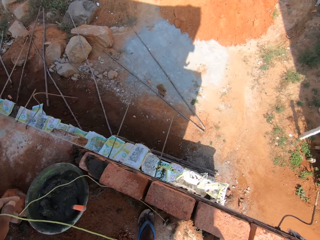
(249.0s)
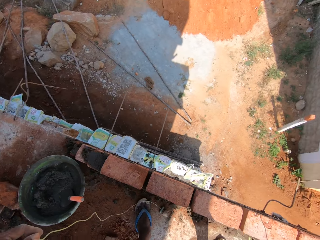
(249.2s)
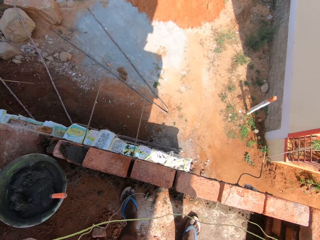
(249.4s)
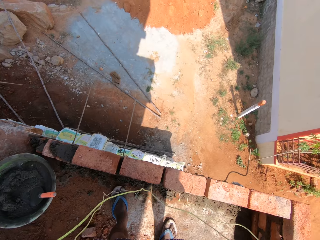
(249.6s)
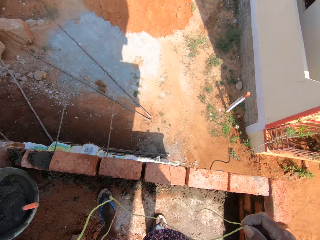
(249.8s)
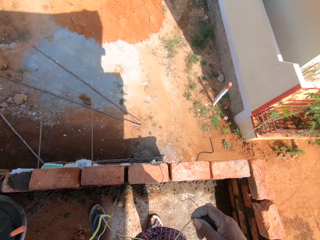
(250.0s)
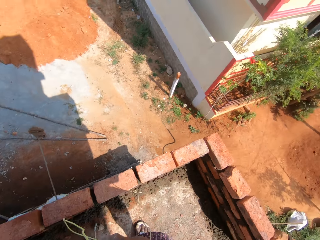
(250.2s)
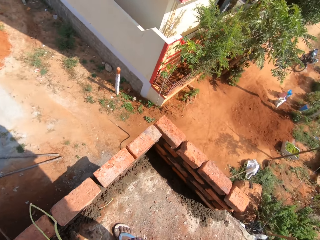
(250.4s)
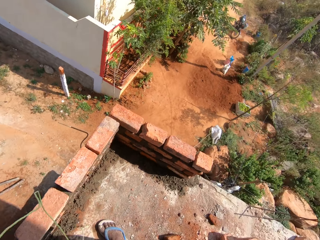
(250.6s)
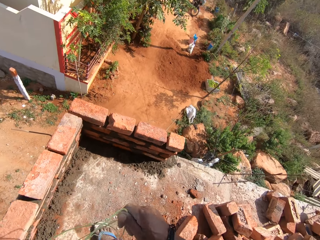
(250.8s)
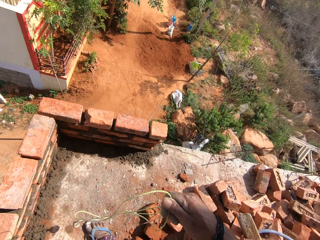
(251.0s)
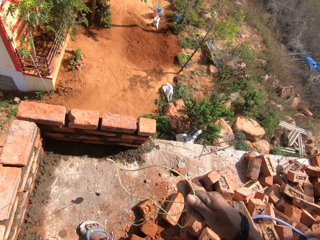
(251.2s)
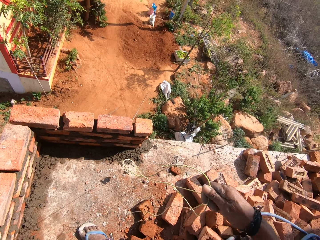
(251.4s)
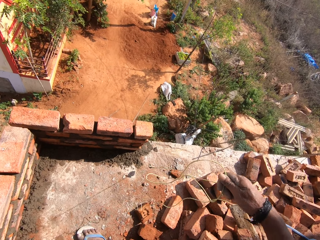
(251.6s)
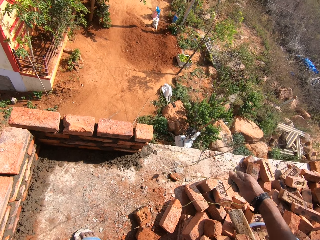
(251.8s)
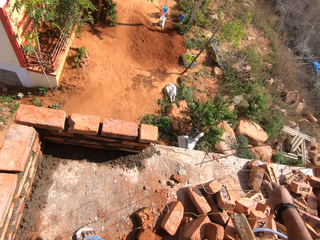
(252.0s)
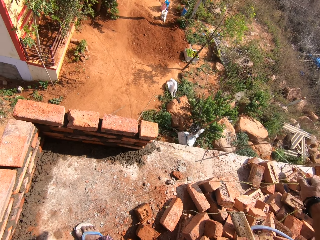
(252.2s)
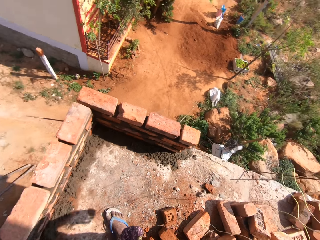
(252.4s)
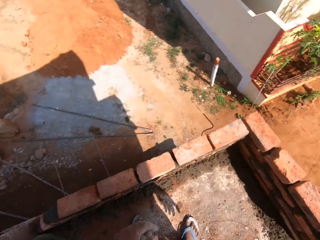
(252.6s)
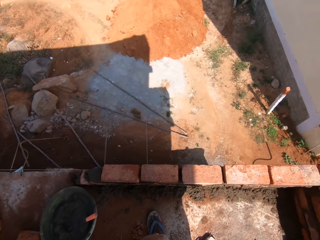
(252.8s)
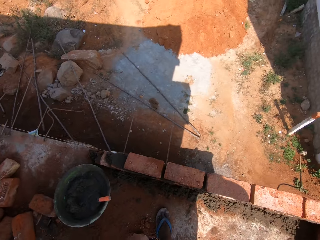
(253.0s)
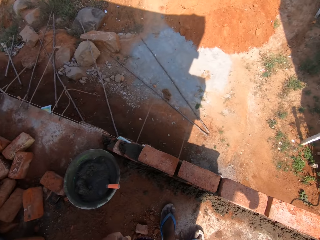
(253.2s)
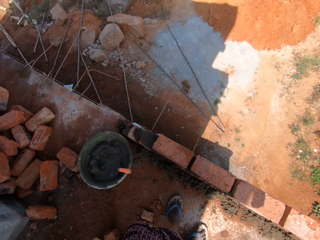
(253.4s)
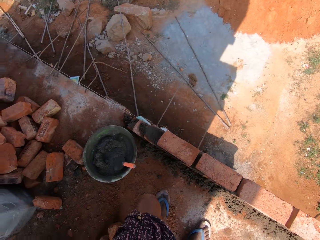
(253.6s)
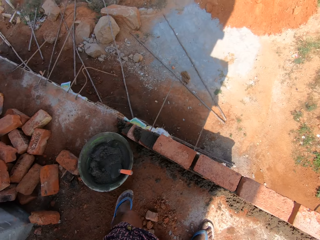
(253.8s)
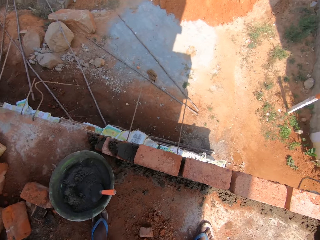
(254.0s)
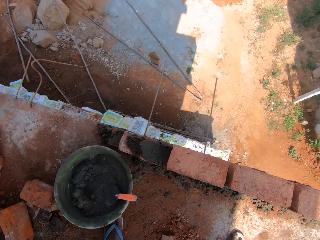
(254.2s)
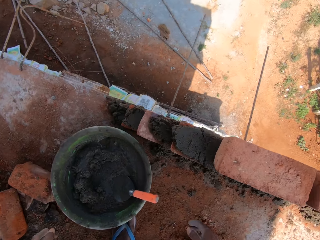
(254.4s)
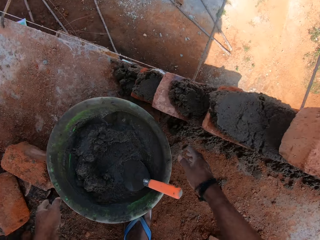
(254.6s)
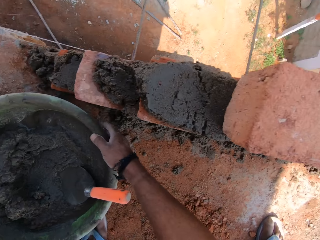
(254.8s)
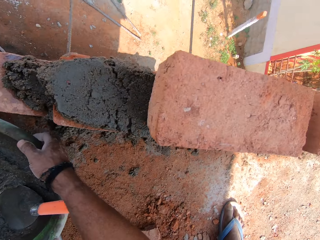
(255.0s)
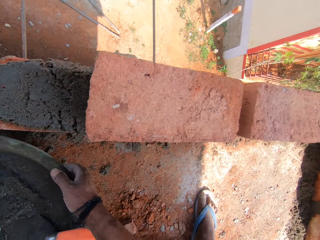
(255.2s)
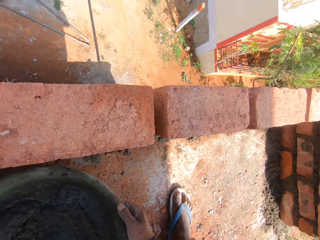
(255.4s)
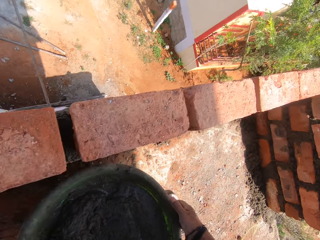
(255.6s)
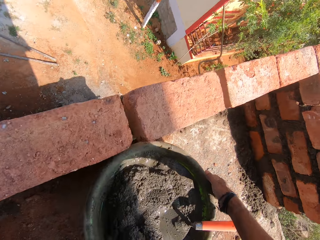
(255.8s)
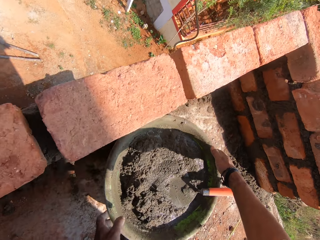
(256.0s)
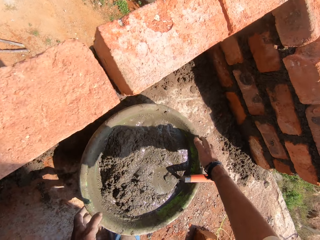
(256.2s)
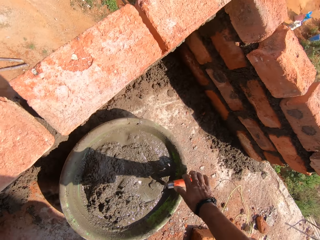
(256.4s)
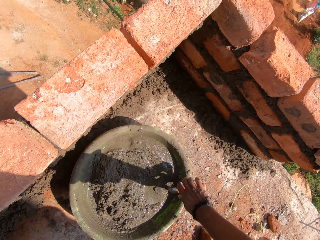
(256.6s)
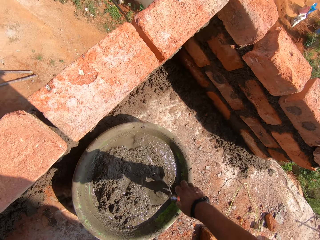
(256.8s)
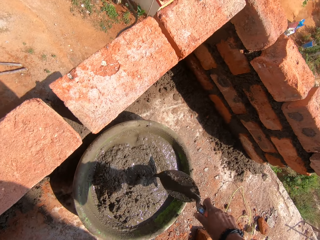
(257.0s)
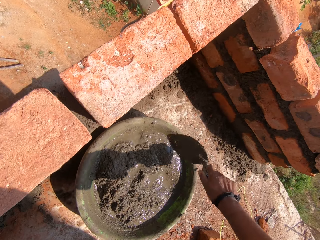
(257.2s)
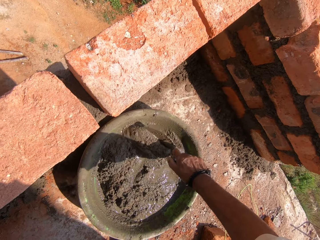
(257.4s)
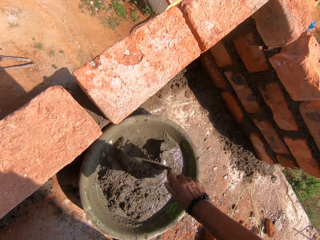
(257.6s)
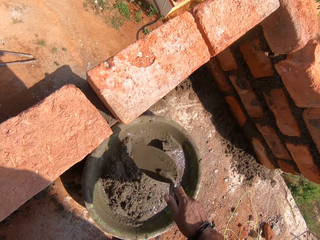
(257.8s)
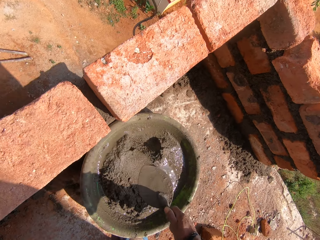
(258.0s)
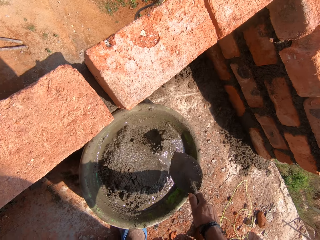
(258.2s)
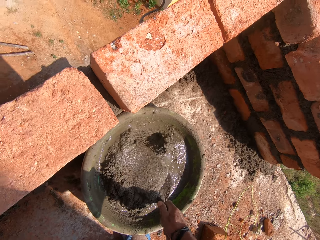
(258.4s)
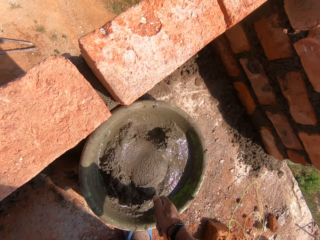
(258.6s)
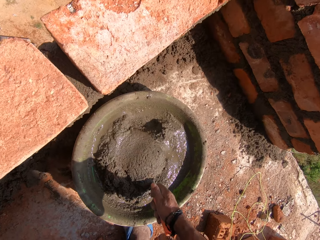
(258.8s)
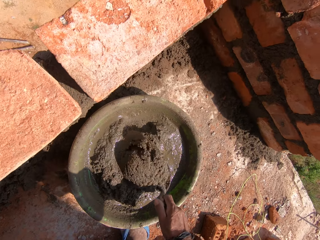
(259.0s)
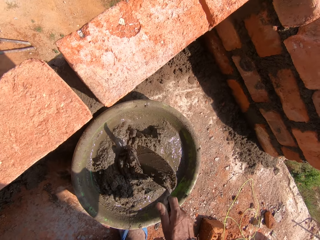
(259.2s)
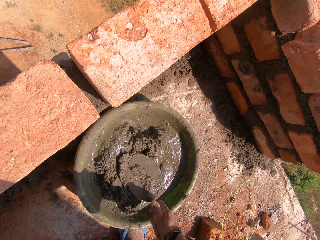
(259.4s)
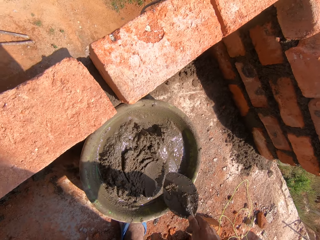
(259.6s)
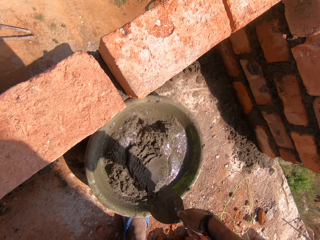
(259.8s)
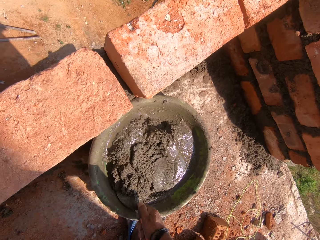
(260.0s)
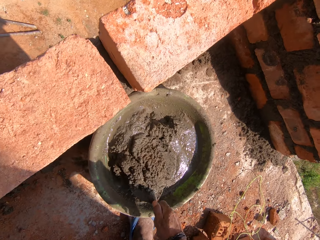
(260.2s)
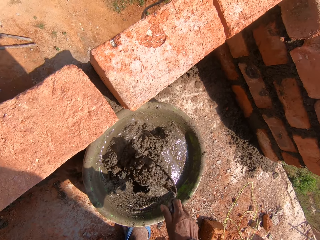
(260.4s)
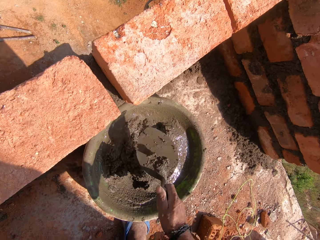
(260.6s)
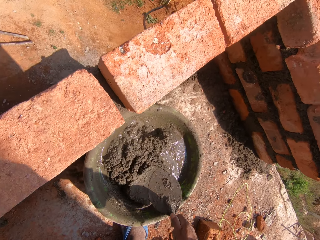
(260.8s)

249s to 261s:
The camera wearer pulls off the thread with the right hand. They hold the plumb bob with the right hand. They drop the plumb bob on the ground. They carry the iron tasla. They pick up a basin of plaster with both hands. They drop down the basin of plaster on the ground. They pick up the trowel. They mix plaster in the basin with the trowel.

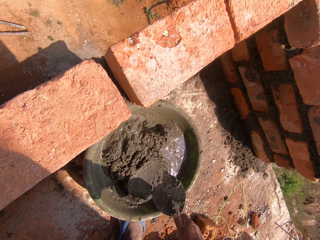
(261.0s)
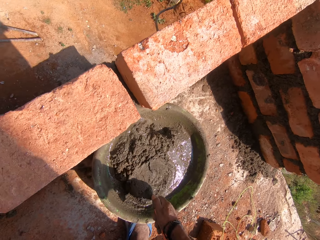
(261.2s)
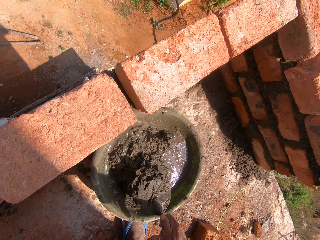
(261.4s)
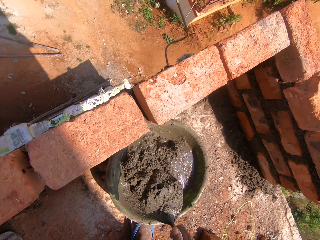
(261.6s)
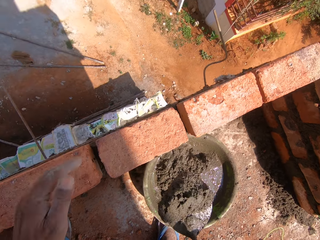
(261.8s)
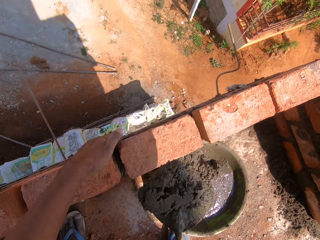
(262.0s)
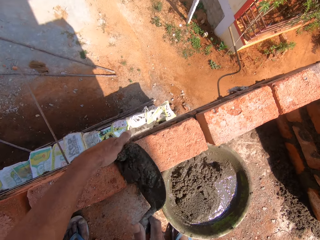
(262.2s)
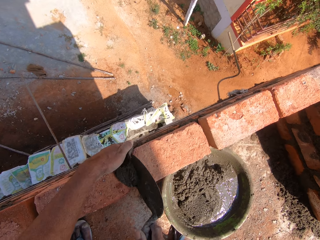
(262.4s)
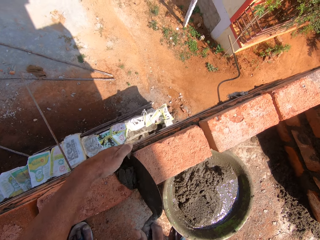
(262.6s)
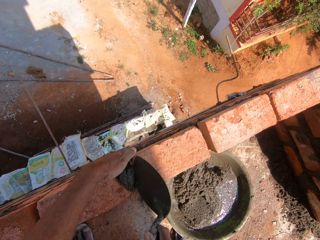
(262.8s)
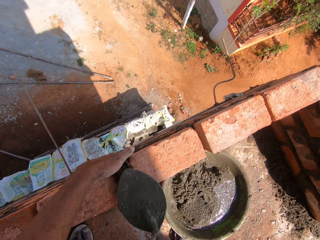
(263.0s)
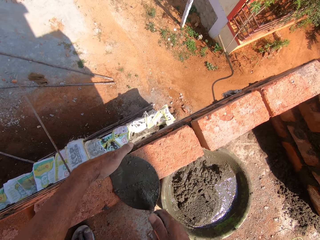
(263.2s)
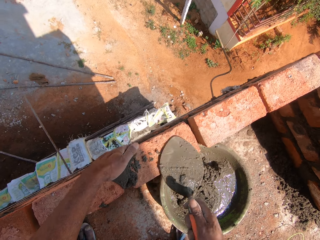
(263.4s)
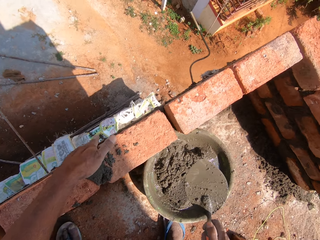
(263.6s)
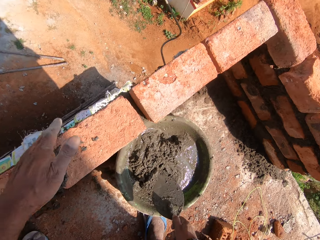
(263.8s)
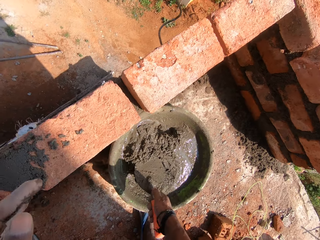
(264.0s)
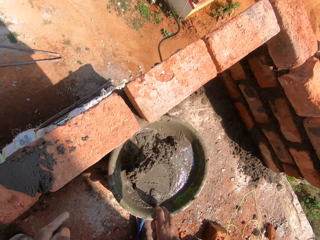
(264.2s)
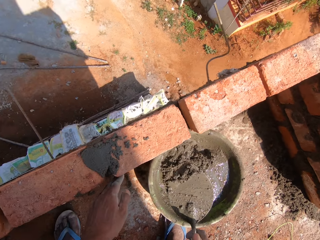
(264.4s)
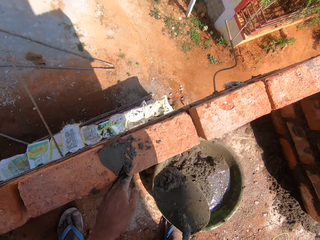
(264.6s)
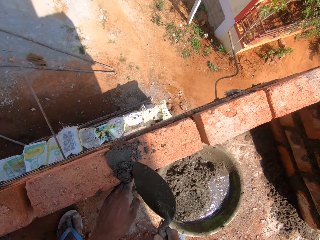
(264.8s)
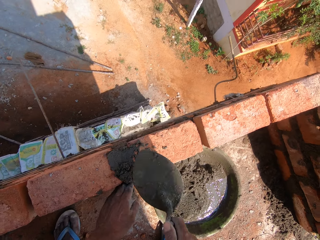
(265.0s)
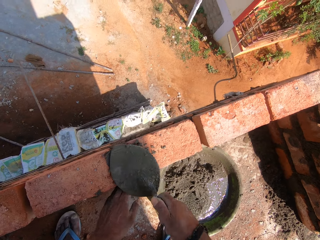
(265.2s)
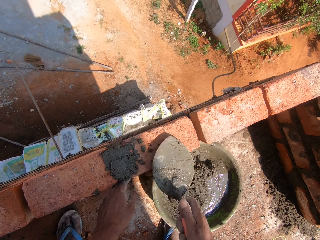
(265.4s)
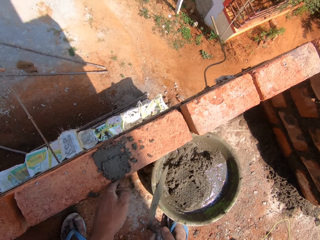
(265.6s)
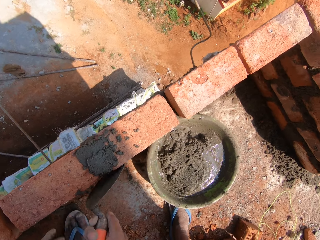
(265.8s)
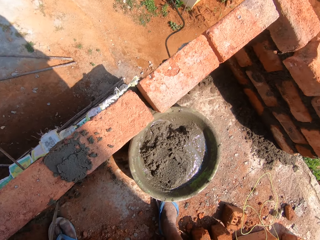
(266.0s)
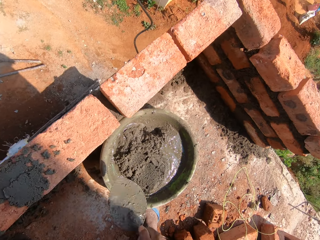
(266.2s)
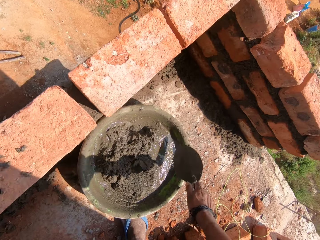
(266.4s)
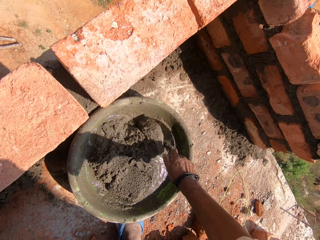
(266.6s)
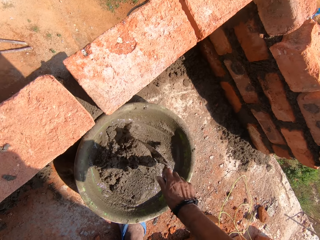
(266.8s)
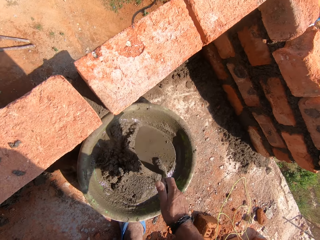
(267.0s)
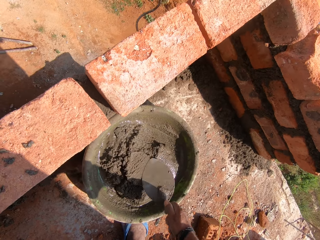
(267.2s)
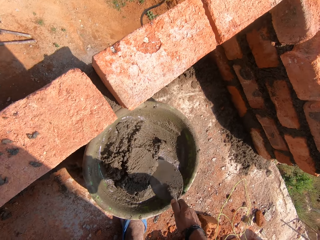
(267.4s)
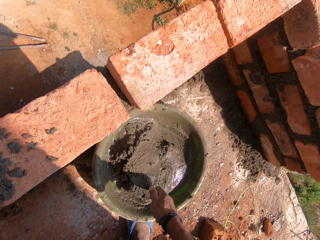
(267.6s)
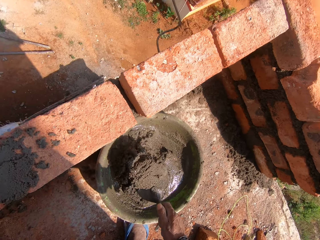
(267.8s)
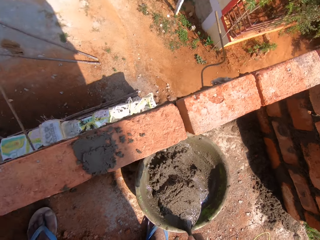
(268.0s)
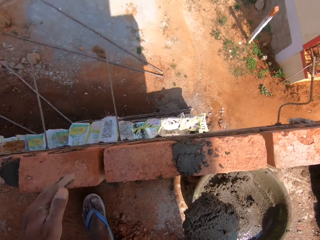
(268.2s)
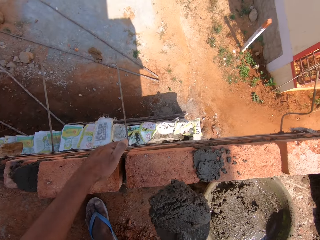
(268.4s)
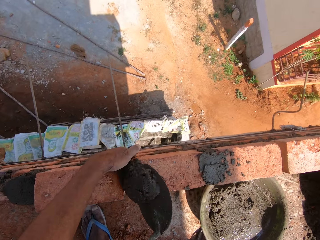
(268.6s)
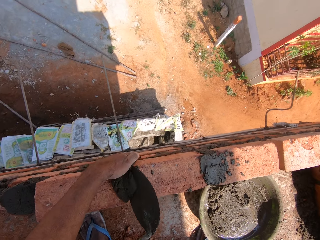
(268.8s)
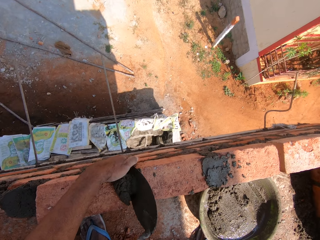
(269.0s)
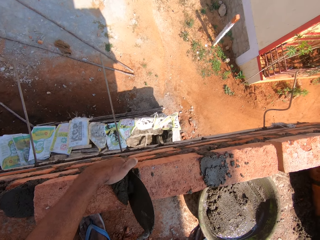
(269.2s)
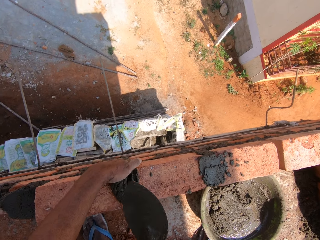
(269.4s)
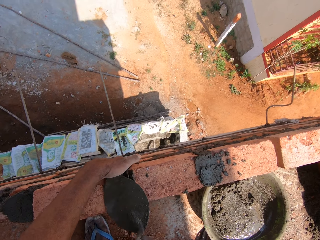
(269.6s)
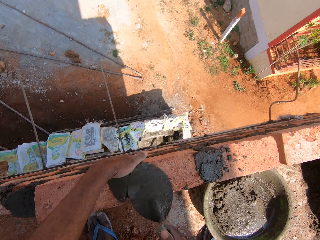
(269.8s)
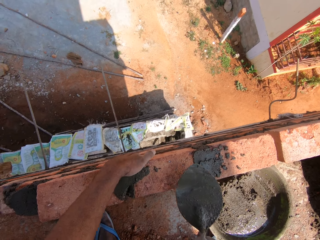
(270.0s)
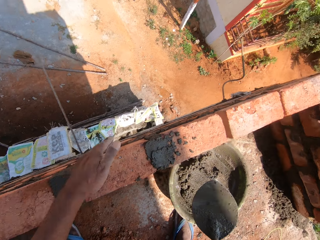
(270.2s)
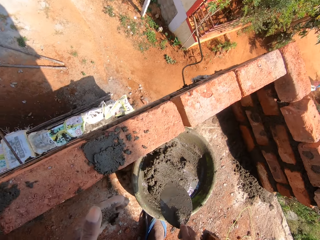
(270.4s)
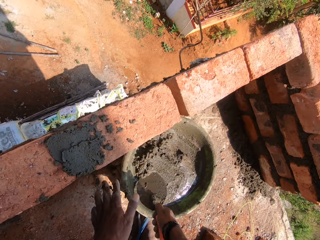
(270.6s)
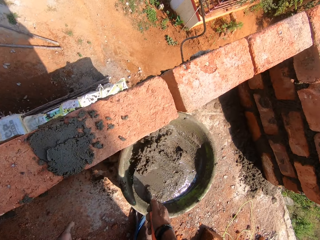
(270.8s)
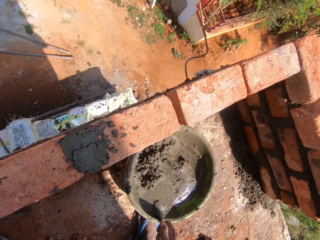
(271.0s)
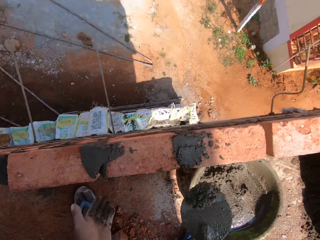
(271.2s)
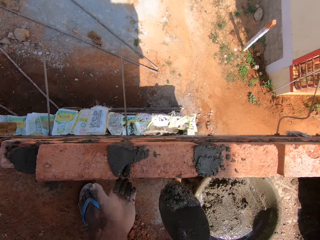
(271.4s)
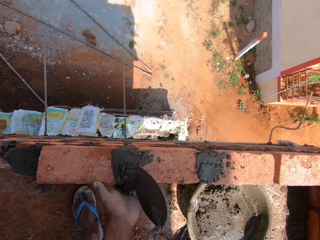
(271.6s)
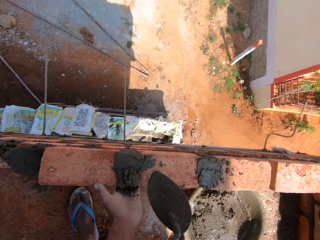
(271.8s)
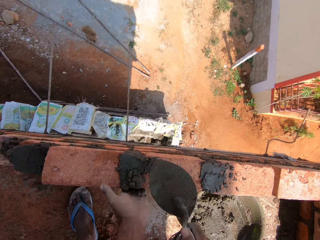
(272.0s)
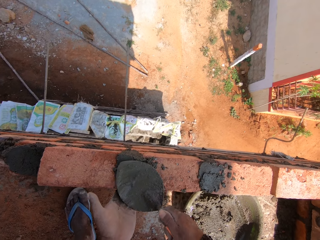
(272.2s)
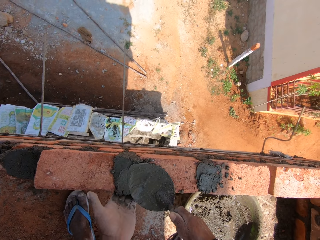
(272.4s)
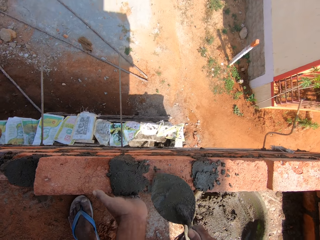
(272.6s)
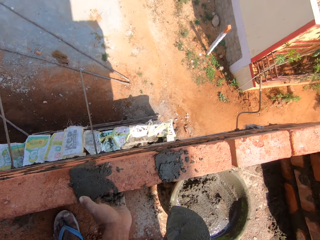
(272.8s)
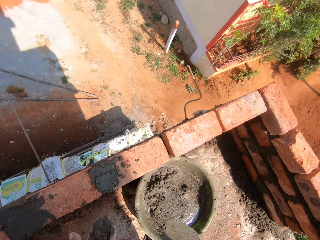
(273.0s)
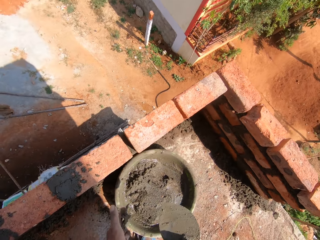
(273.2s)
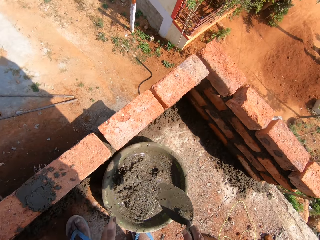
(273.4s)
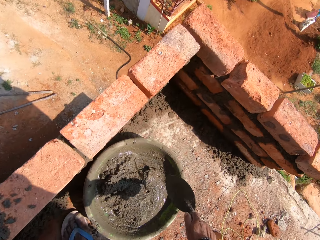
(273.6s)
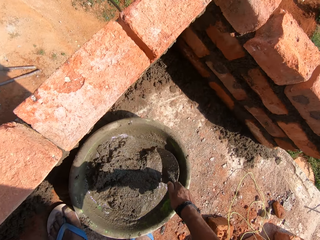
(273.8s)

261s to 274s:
The camera wearer picks up plaster with a trowel and puts plaster in between the blocks on the bricks. They pick up plaster with the trowel and put plaster in between the blocks. They mix plaster in a basin with the trowel. They pick up plaster with the trowel and put plaster in between the blocks. They pick up plaster with the trowel and put plaster in between the blocks.
